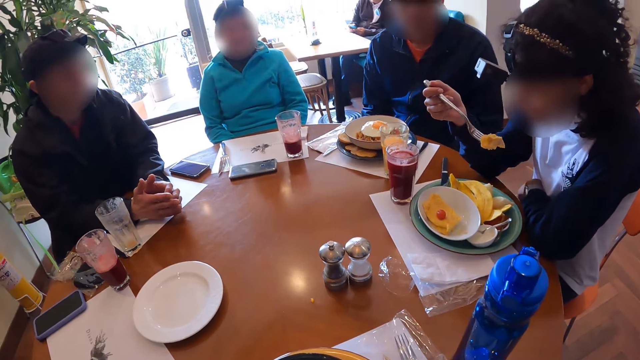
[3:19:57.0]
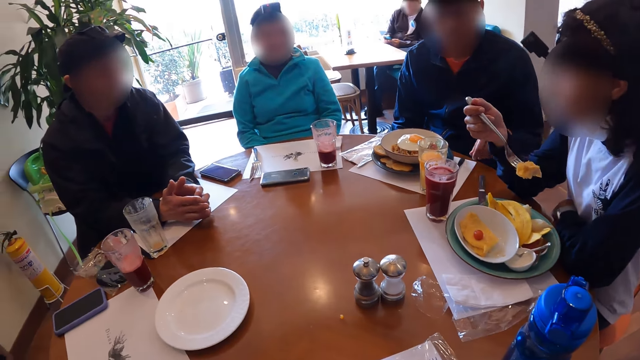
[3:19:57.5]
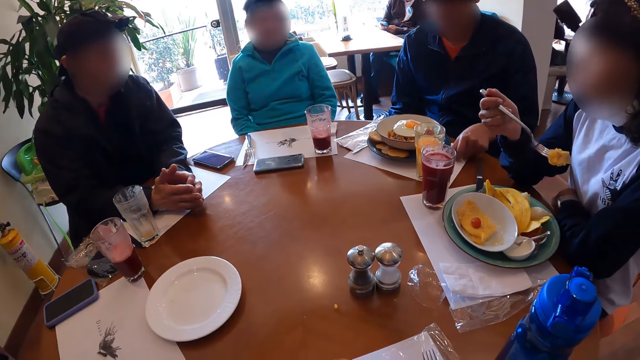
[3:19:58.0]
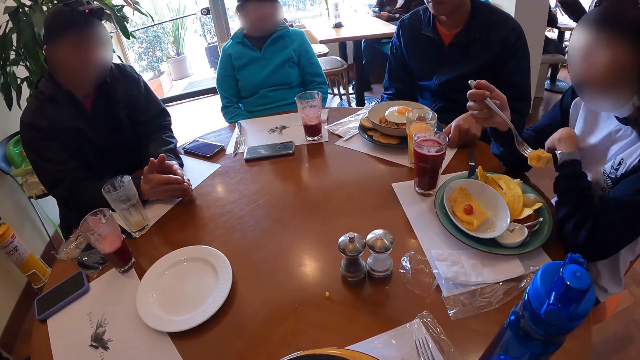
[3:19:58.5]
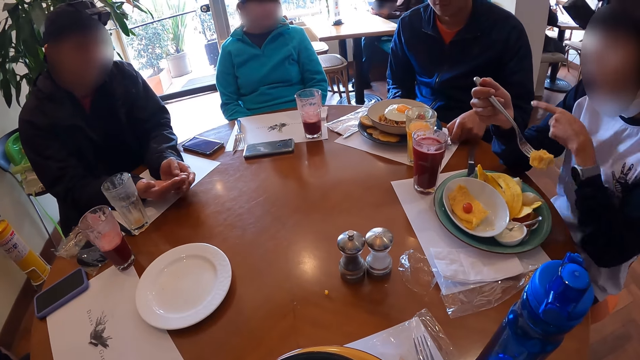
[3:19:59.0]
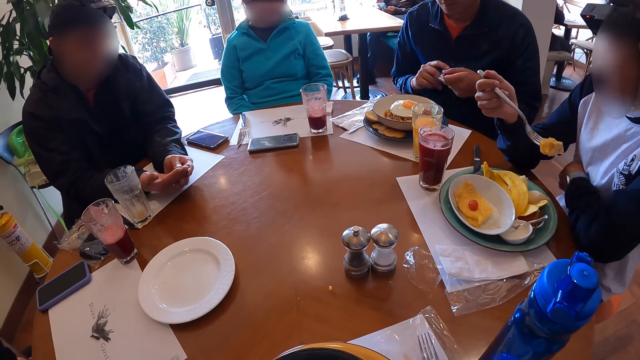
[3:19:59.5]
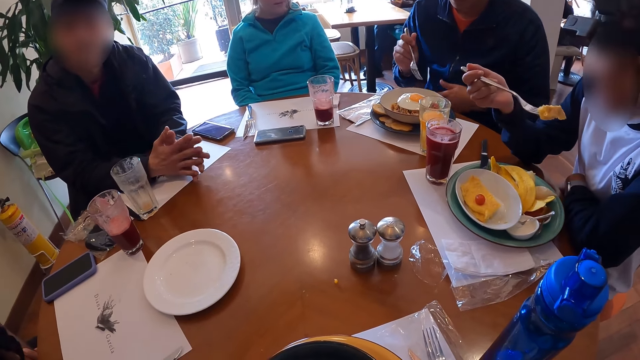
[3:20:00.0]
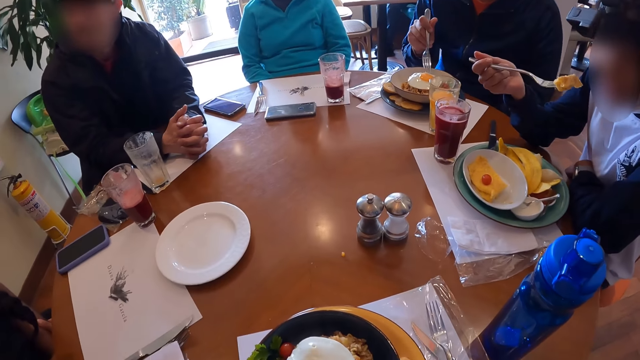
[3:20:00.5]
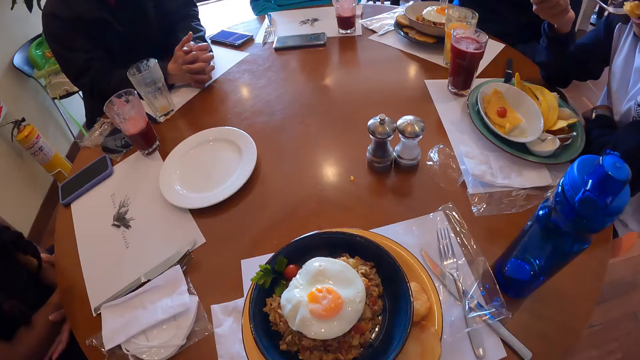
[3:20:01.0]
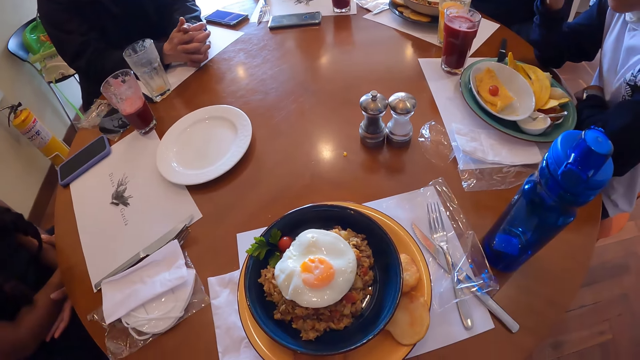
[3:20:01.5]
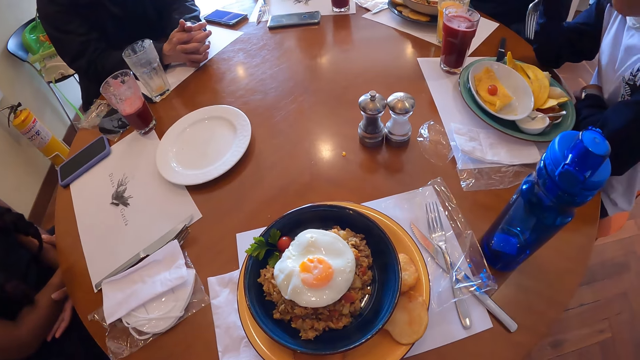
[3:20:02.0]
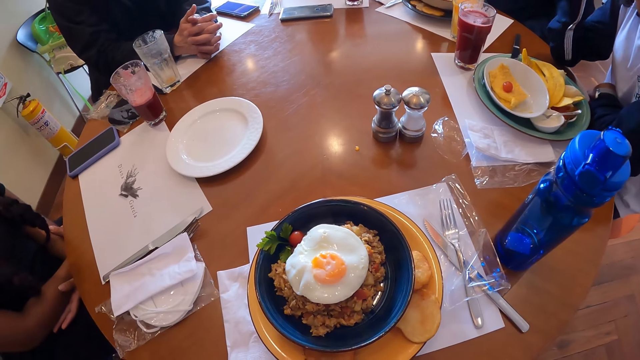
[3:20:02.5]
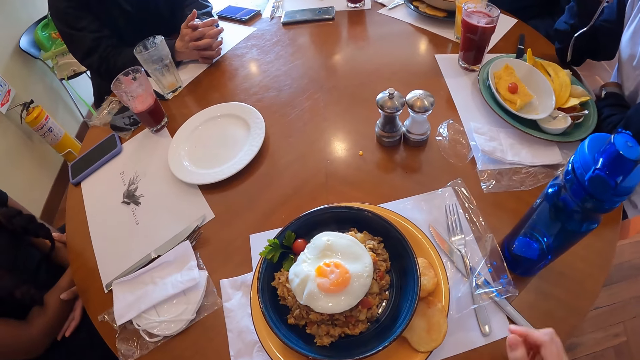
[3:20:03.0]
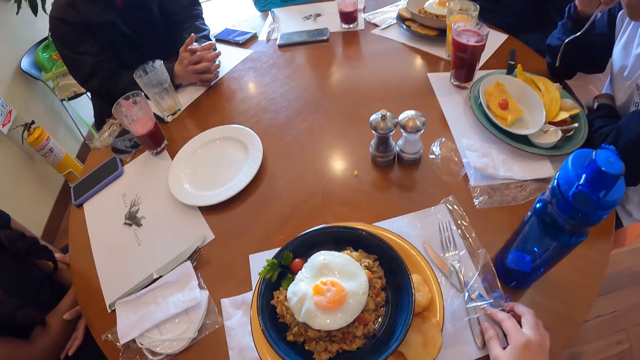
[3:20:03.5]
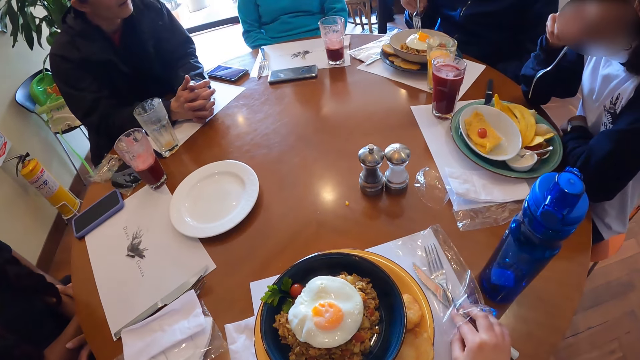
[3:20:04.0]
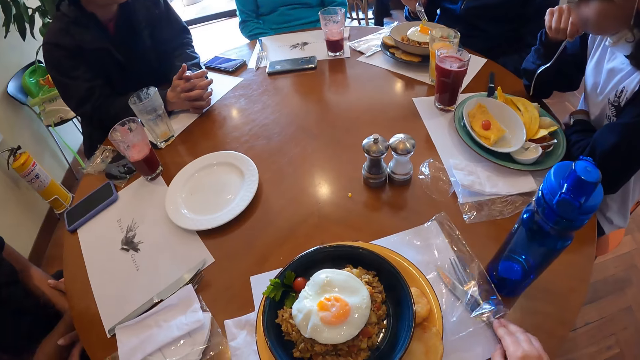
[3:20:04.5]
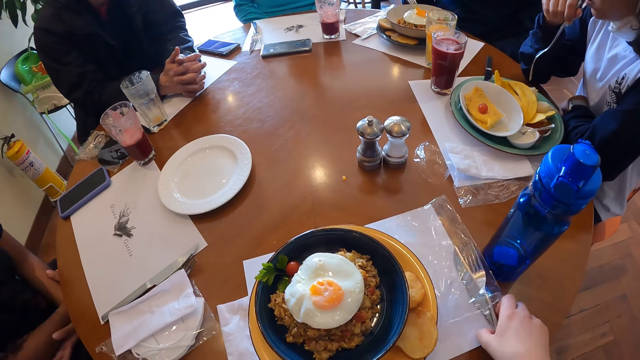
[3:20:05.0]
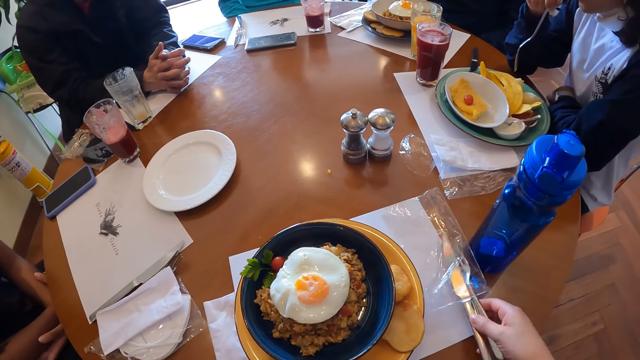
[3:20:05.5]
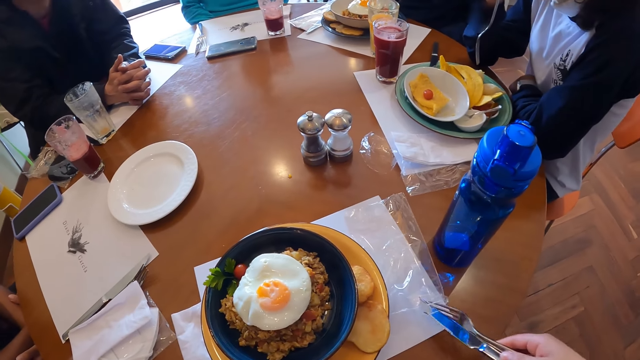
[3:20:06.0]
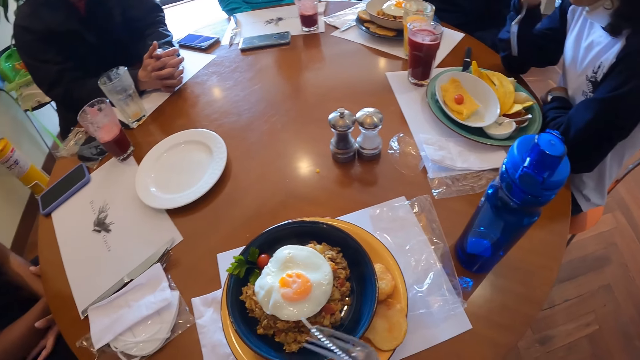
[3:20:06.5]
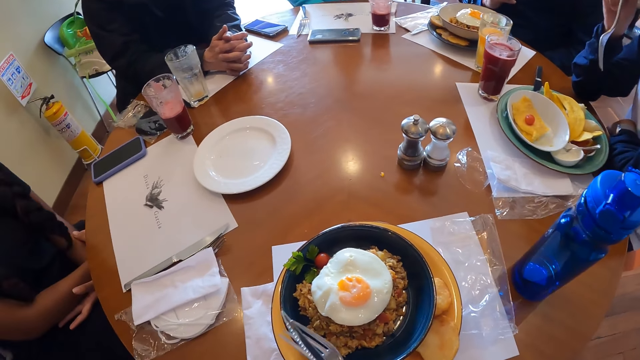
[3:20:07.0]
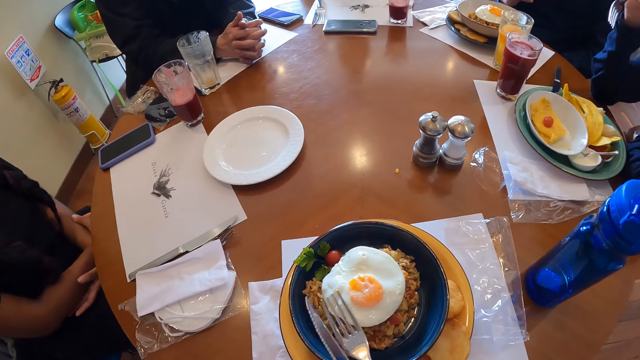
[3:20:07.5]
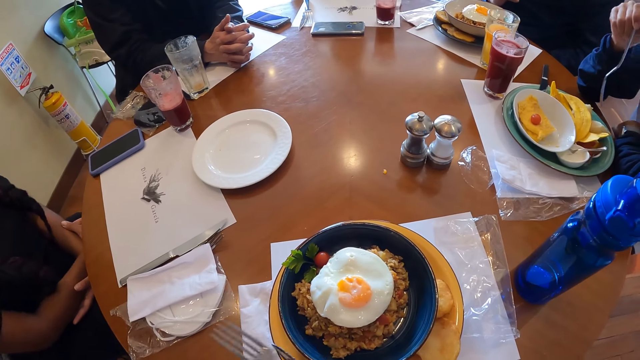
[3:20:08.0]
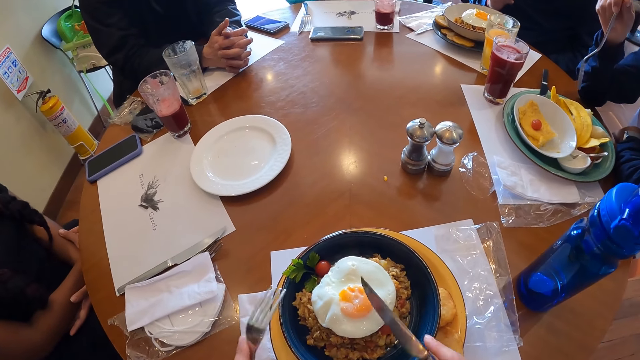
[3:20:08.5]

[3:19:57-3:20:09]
The man picks up a fork from the table with his left hand. A woman moves the hand. The woman eats the pancake on the fork in her right hand. The camera wearer picks up the fork and knife from the table with her right hand. She picks up the fork and the knife from the table with her right hand. She cuts the egg with the knife.

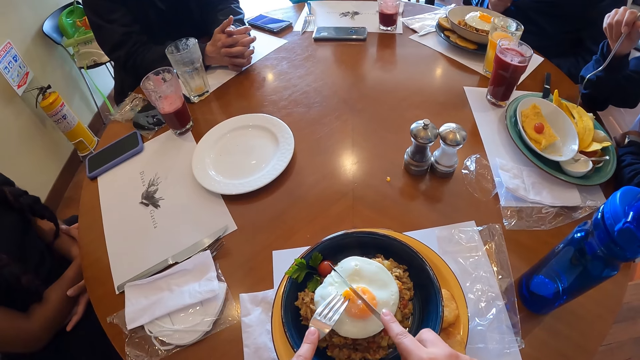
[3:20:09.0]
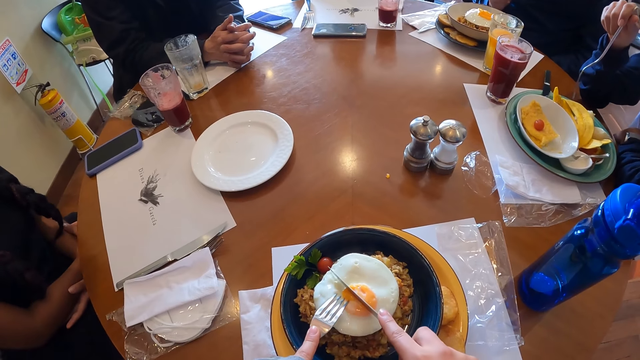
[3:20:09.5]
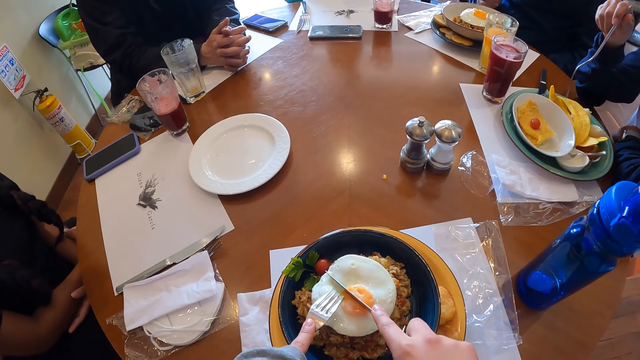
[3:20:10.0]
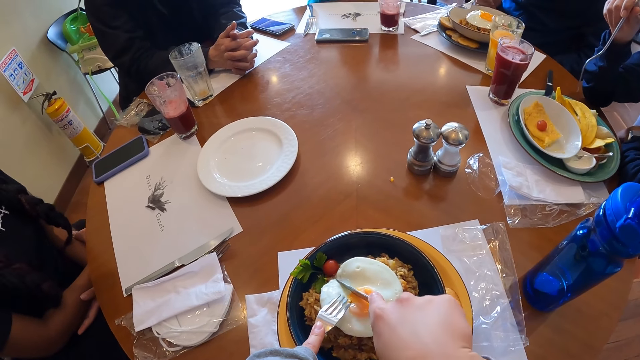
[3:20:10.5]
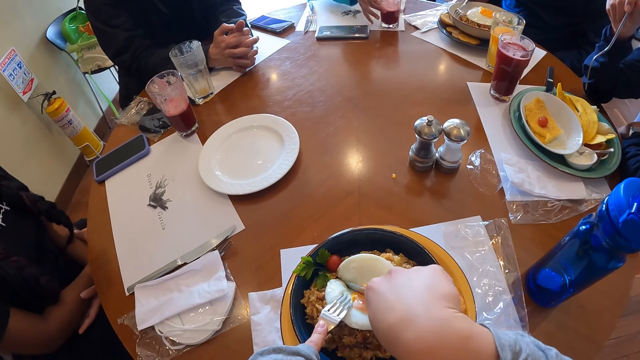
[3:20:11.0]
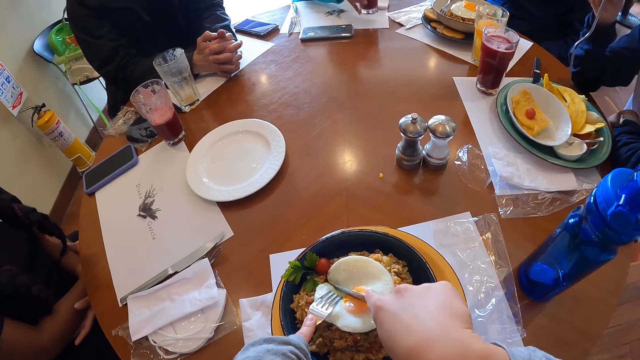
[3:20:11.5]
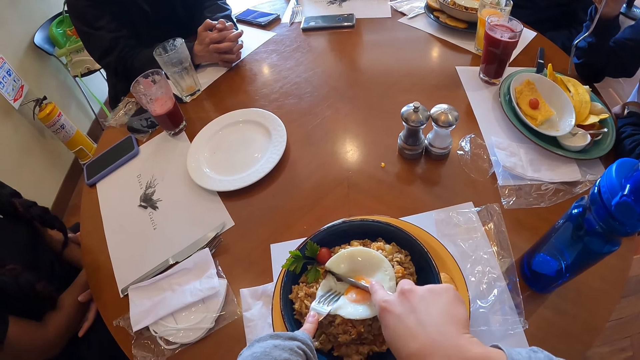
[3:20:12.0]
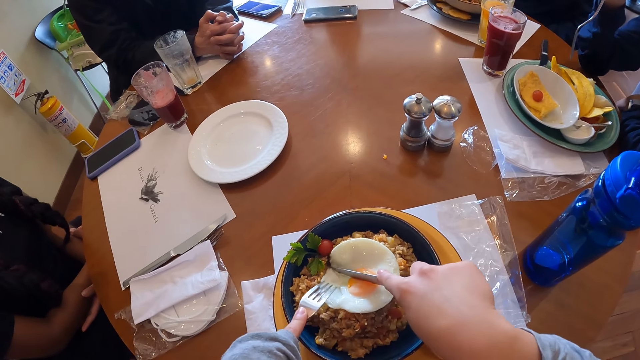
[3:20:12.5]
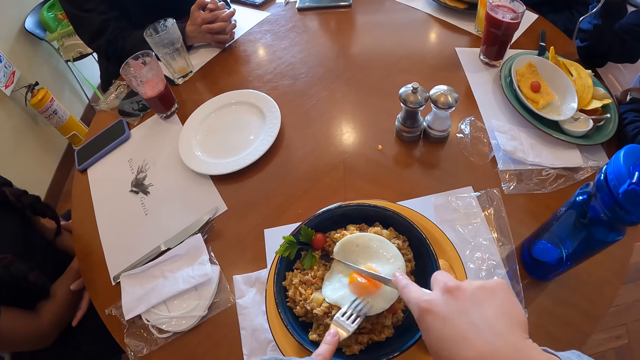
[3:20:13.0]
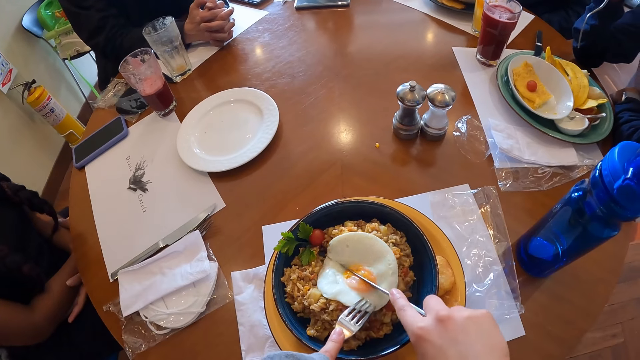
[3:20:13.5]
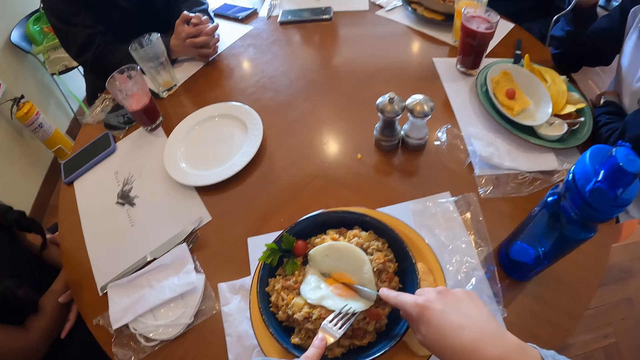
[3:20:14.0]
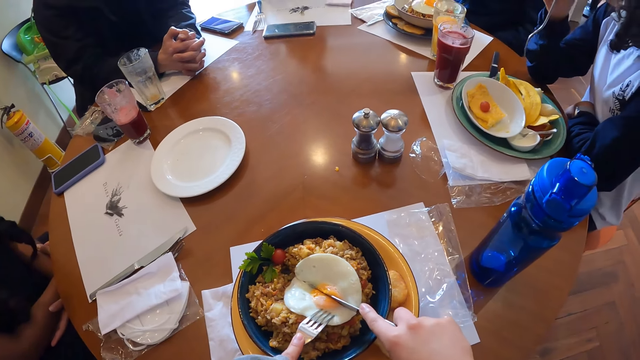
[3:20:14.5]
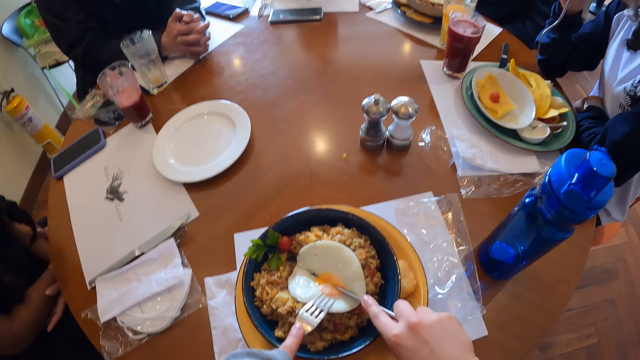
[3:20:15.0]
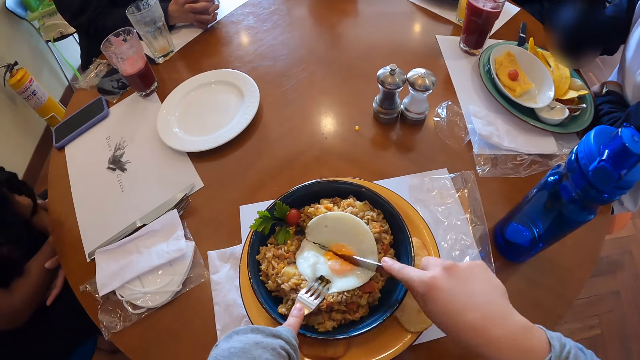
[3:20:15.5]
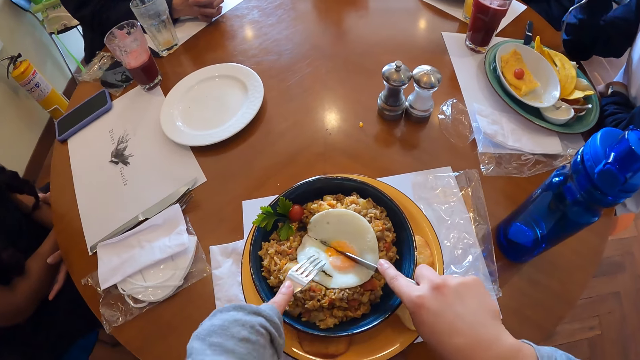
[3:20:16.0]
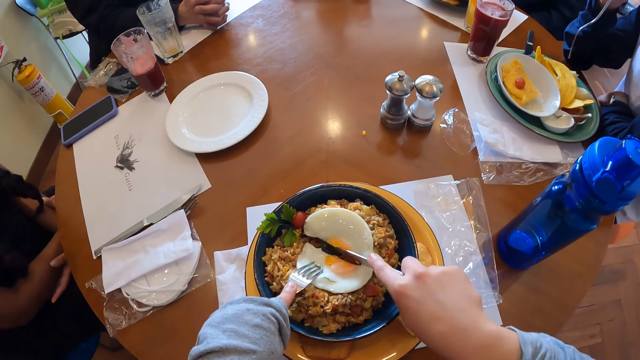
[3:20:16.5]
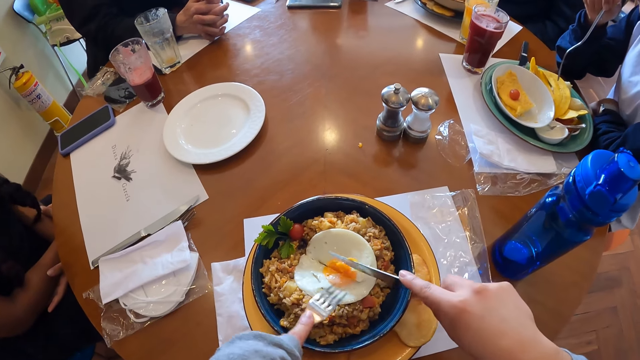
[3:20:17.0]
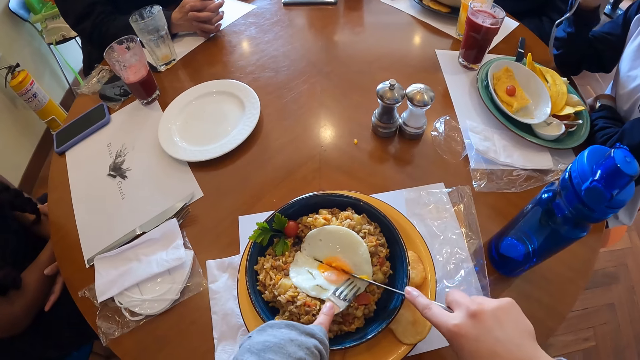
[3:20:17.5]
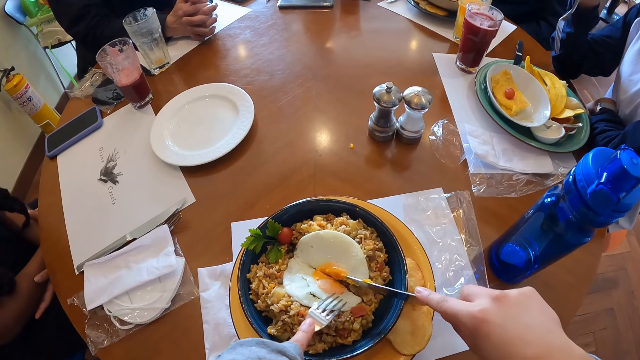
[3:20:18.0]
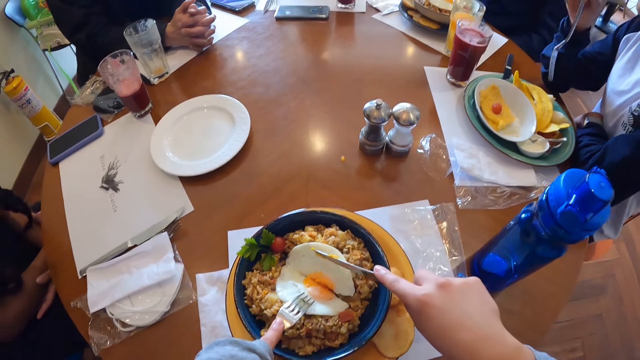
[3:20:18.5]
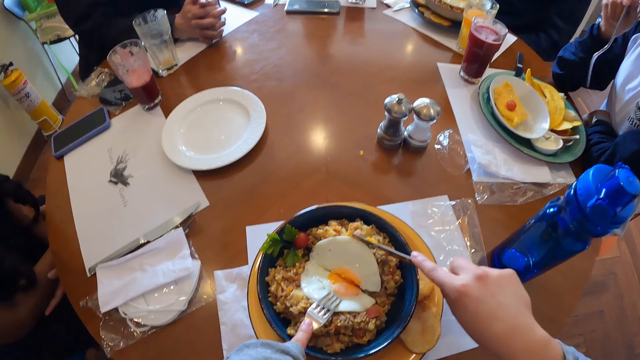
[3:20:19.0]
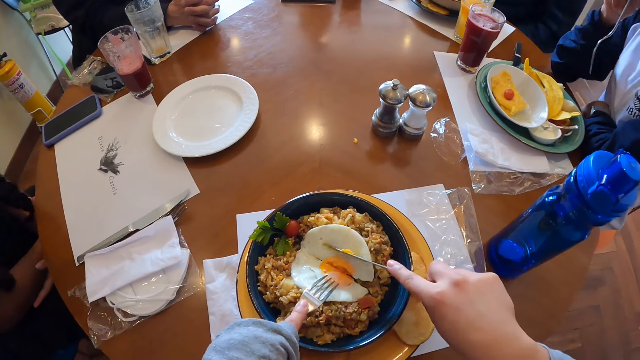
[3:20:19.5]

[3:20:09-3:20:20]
The camera wearer cuts from an omelet in a plate on the table with a knife in her right hand and a fork in her left hand. The woman picks the glass of juice from the table with her left hand.
